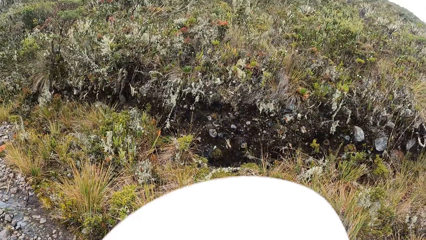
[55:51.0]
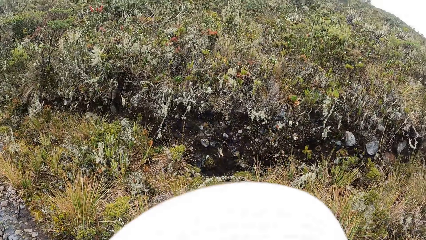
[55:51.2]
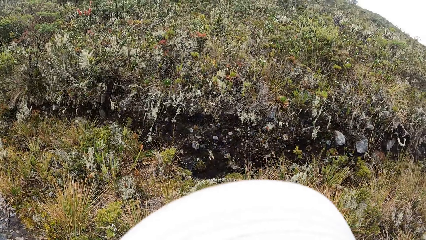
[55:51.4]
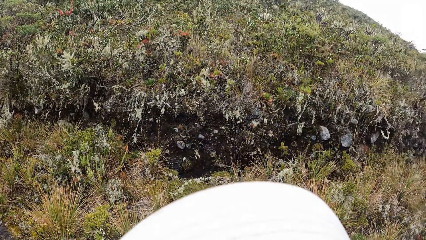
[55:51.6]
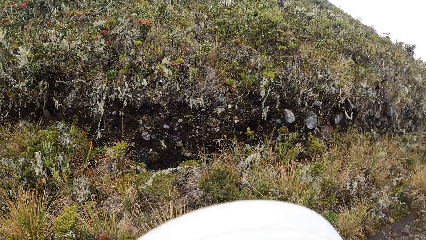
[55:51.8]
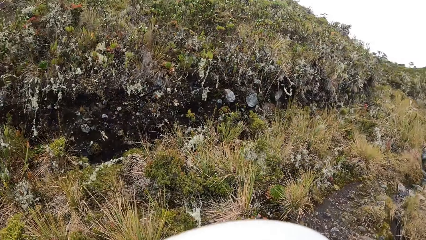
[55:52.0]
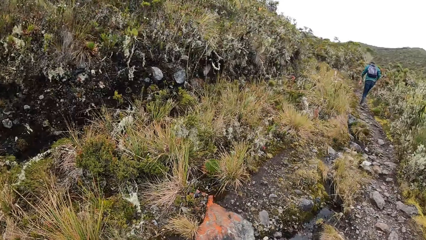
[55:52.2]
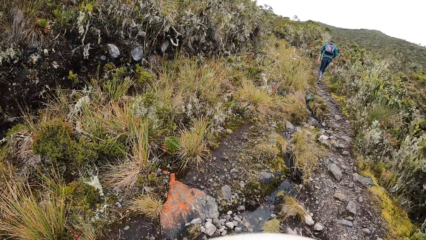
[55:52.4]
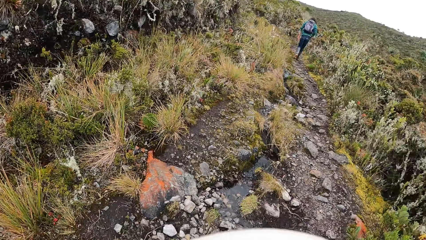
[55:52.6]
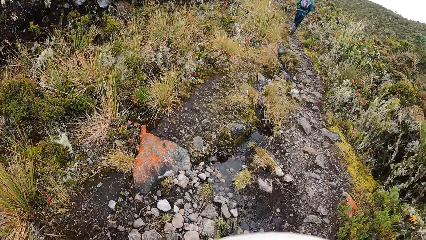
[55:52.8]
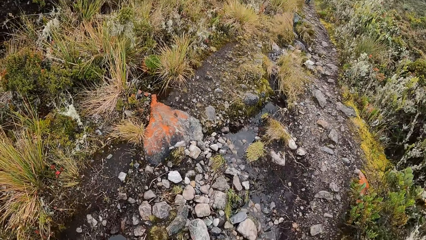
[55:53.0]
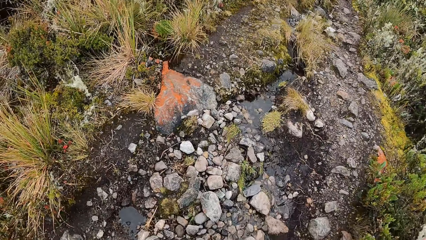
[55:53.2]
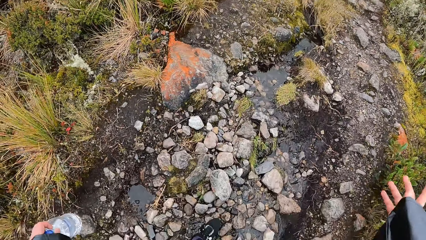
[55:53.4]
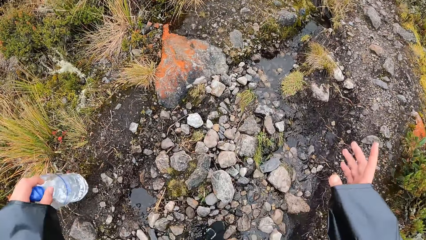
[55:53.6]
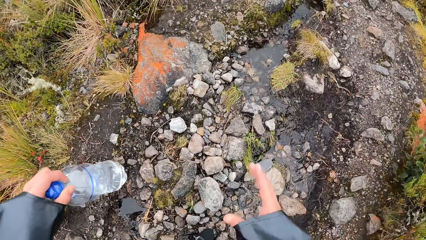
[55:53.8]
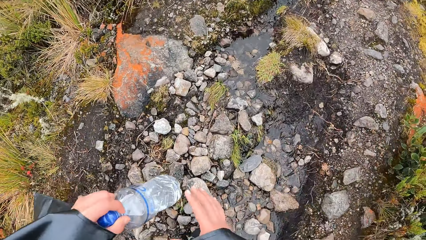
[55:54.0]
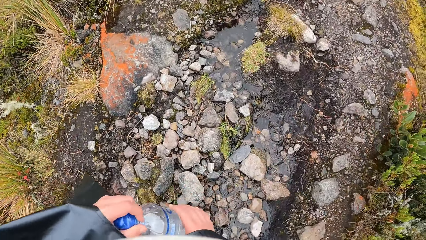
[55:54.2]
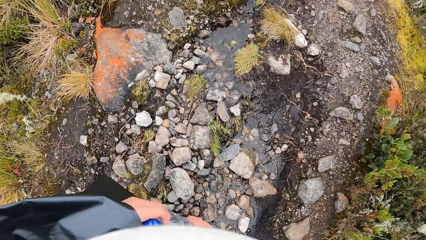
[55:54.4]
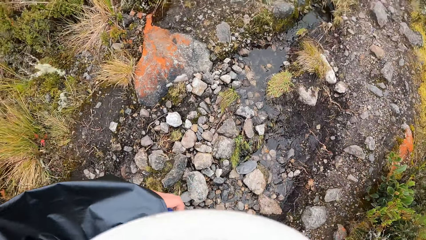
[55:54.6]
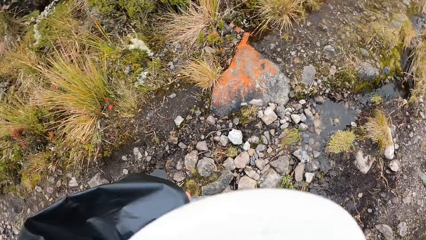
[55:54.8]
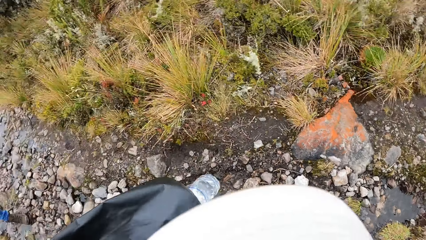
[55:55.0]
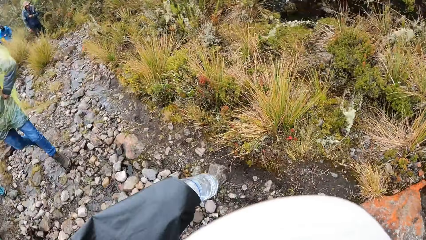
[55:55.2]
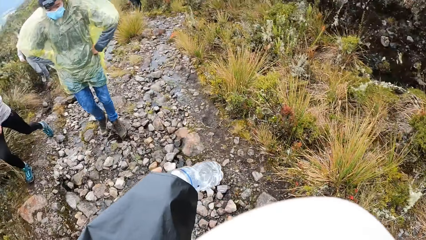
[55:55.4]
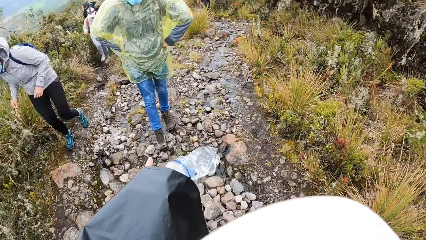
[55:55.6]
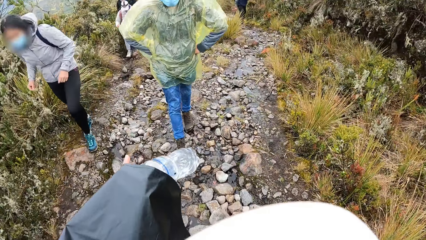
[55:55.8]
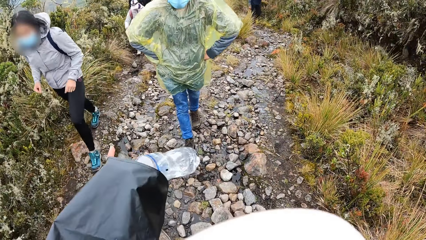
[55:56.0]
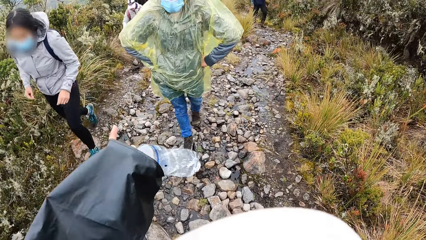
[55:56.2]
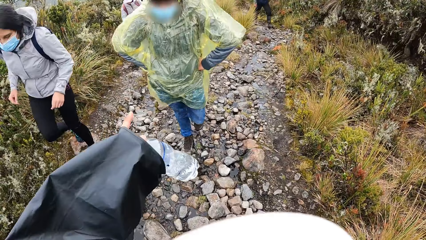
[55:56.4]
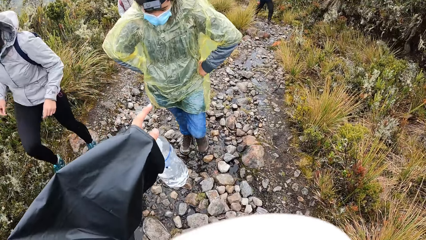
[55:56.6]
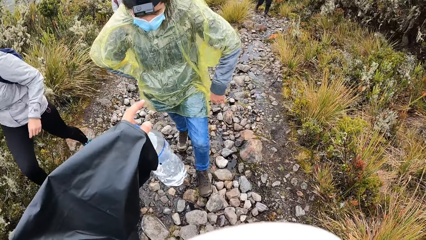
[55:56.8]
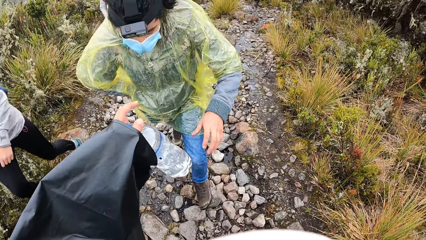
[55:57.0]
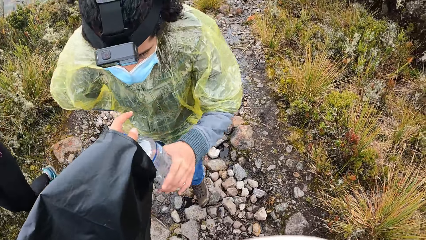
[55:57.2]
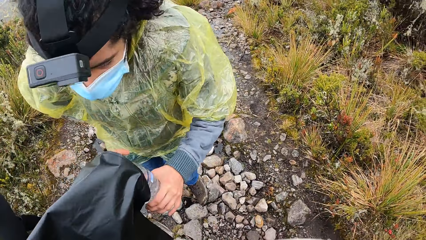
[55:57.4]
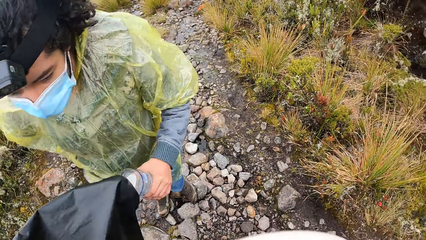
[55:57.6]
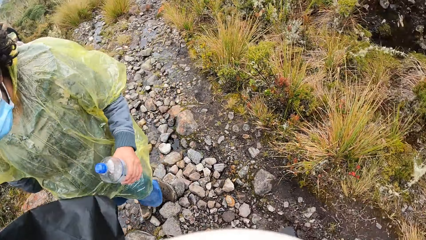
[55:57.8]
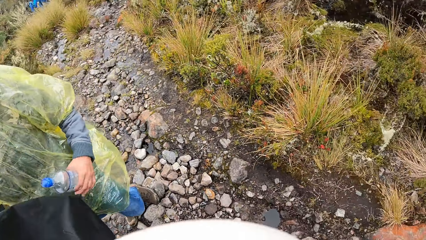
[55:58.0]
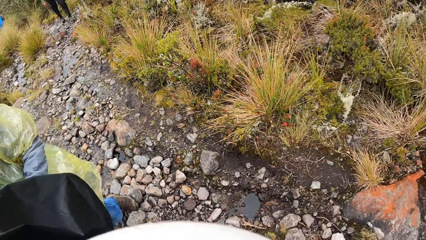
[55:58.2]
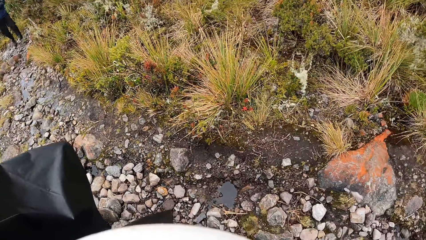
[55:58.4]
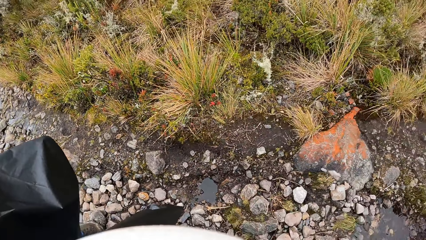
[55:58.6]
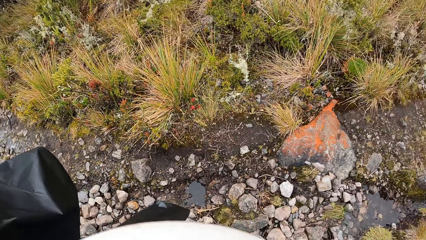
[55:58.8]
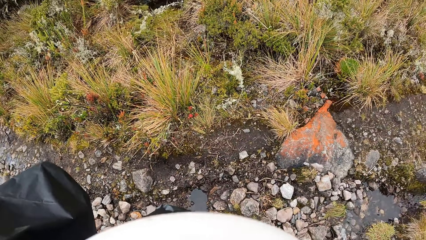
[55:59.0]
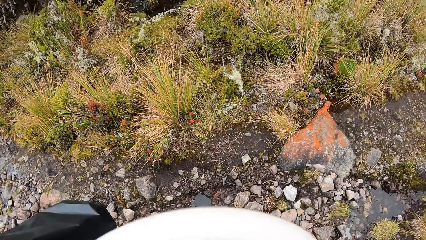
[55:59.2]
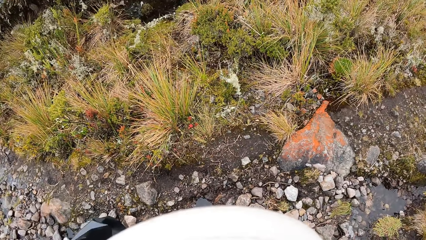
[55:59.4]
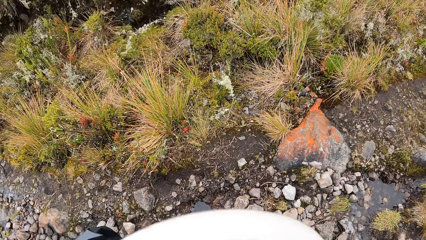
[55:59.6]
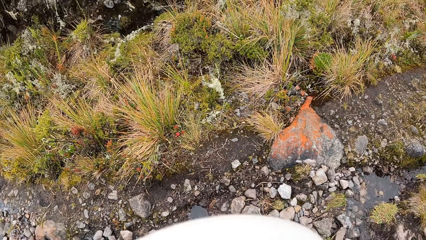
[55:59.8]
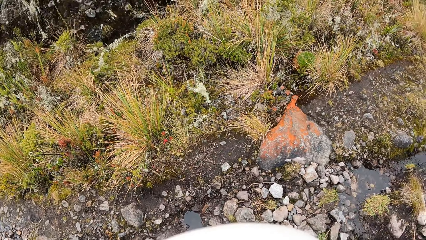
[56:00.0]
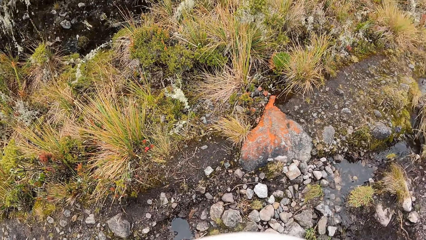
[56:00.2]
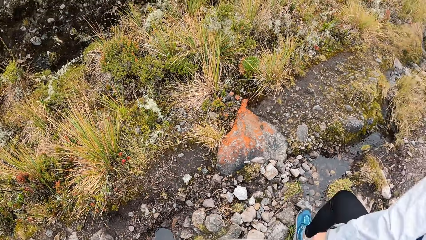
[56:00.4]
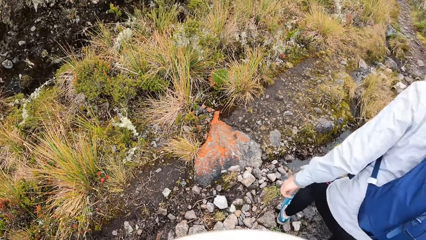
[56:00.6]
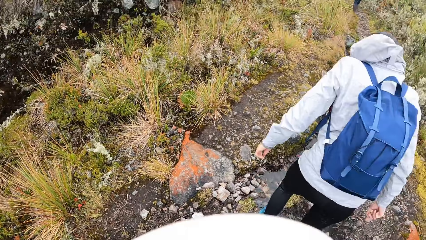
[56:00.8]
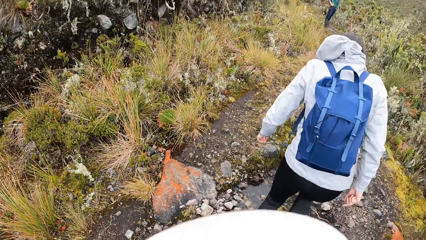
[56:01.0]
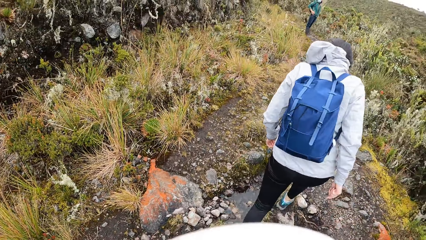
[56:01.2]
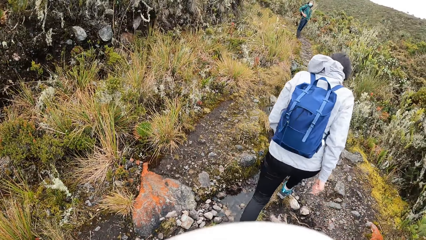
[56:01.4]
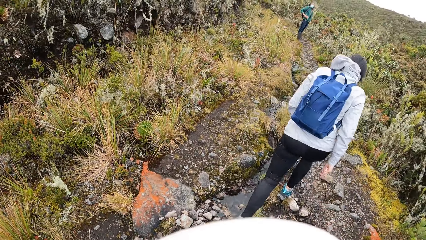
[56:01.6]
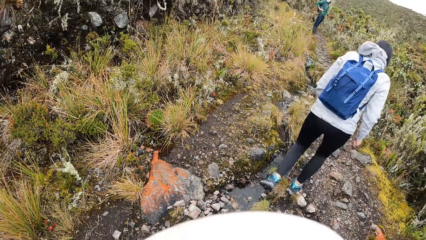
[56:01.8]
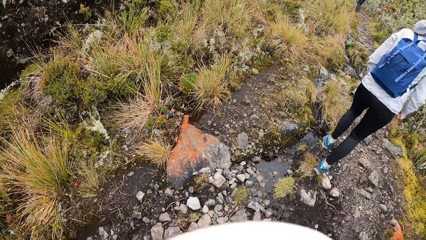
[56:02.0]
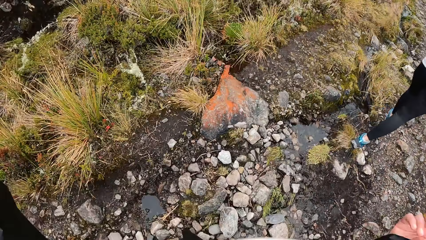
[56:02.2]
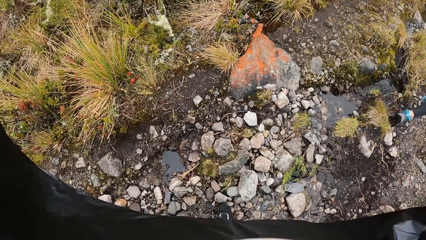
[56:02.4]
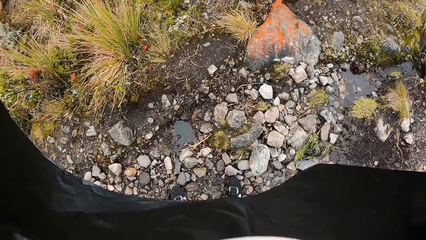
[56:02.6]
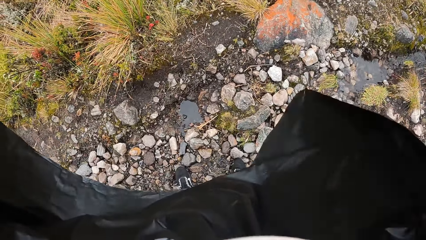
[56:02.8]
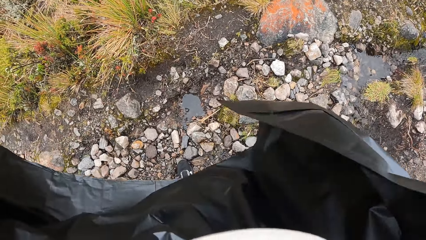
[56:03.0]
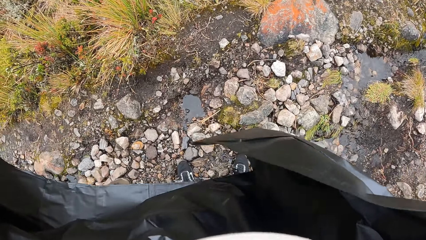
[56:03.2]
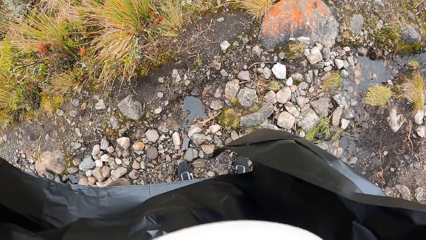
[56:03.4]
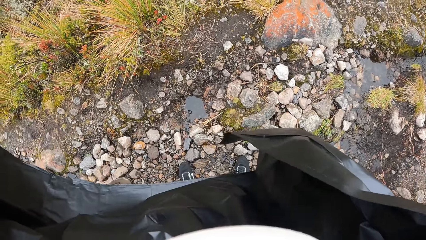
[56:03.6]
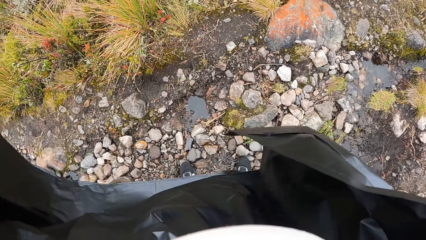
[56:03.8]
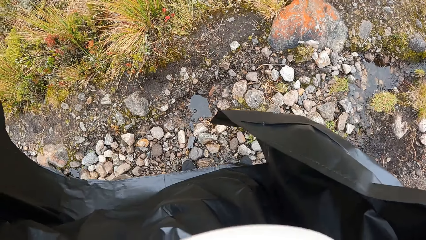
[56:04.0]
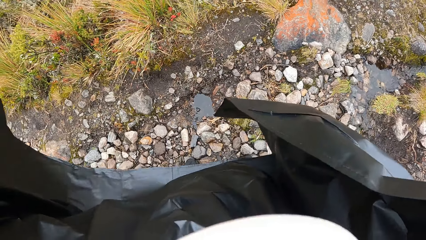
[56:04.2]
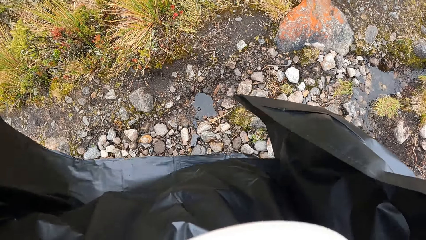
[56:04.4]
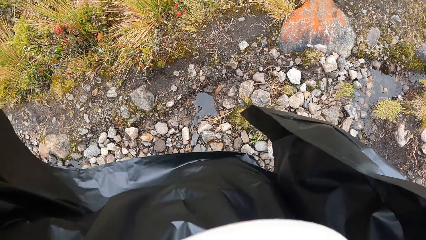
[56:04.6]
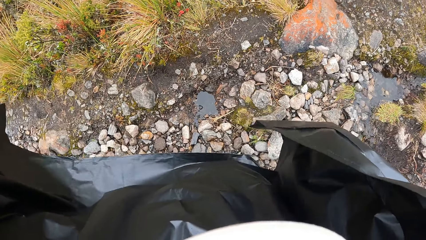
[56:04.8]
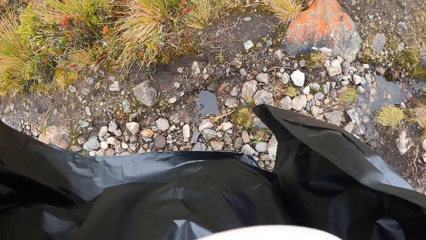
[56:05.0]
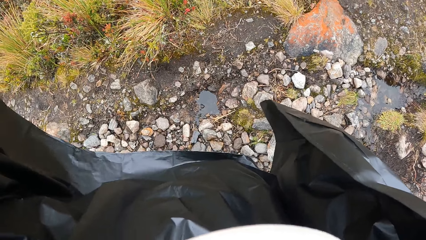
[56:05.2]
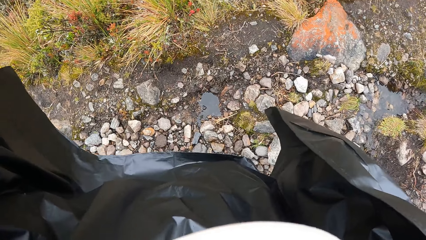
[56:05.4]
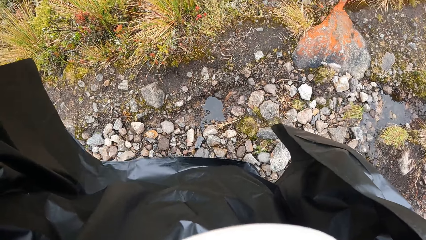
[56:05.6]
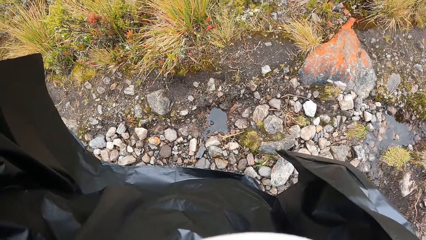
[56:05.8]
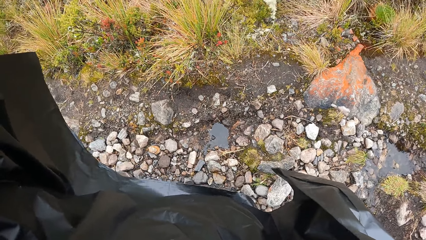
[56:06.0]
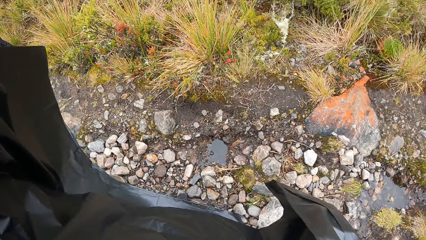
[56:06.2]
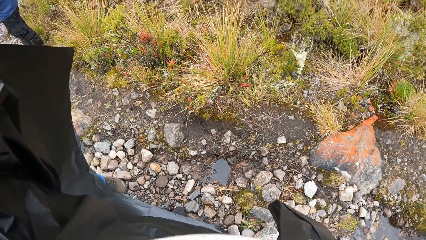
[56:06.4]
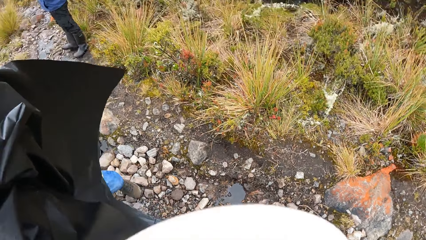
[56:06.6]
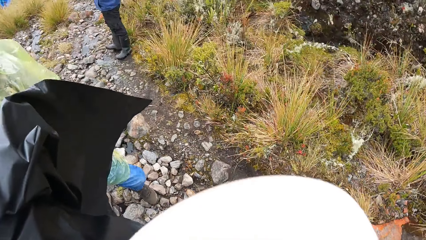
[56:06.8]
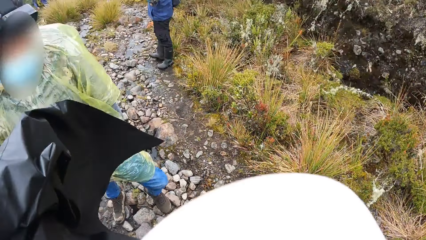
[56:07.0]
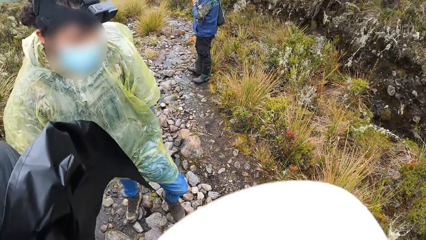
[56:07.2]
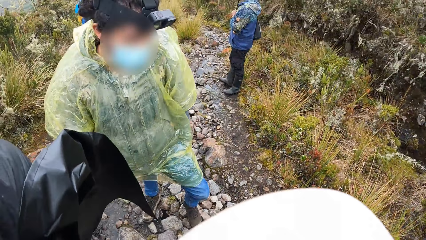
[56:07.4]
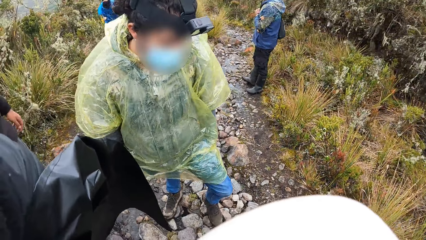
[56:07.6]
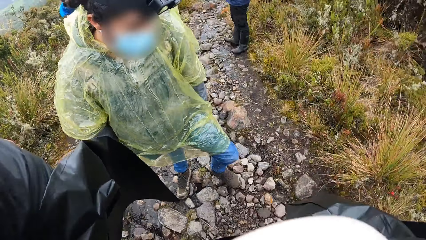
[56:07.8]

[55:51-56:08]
The camera wearer gives the water to a woman. A man takes a bottle of water from the camera wearer with his left hand. The camera wearer looks around.
